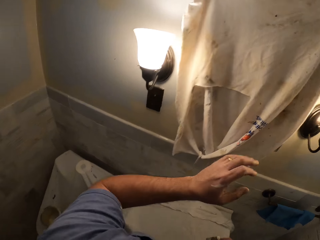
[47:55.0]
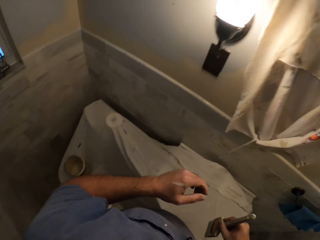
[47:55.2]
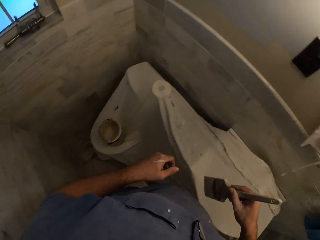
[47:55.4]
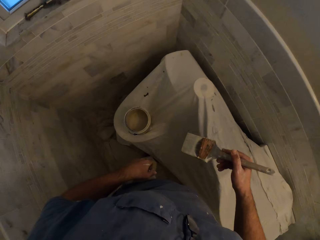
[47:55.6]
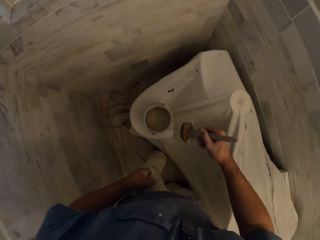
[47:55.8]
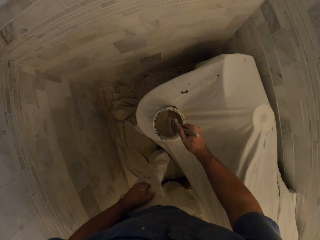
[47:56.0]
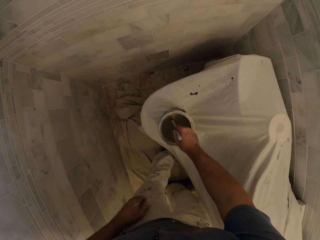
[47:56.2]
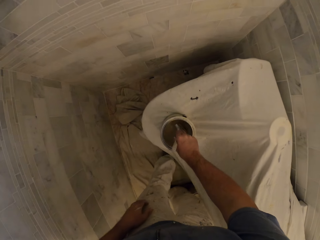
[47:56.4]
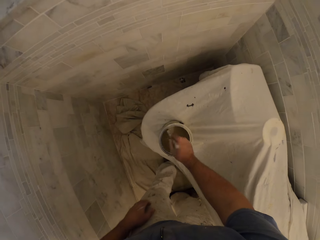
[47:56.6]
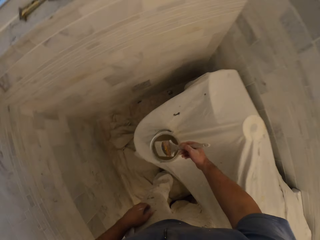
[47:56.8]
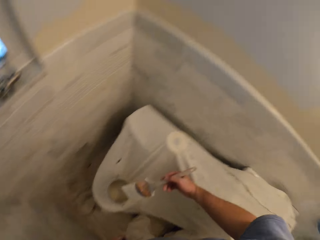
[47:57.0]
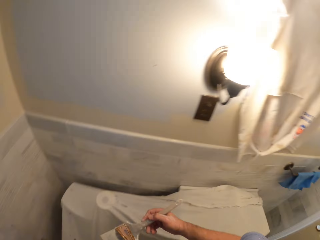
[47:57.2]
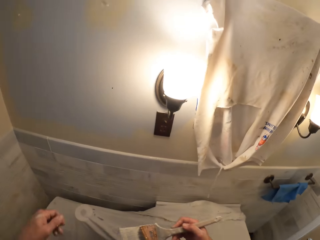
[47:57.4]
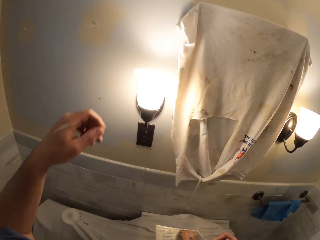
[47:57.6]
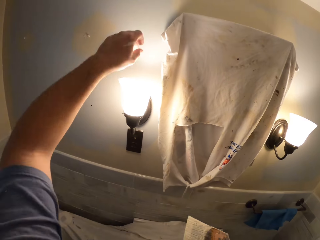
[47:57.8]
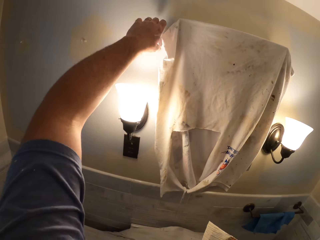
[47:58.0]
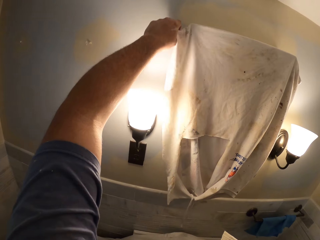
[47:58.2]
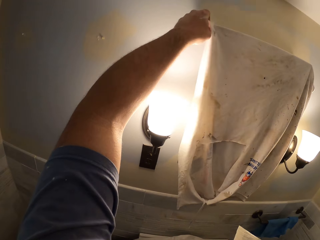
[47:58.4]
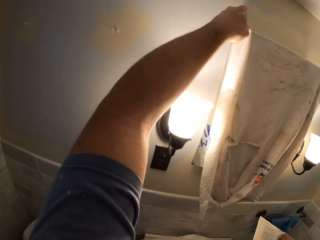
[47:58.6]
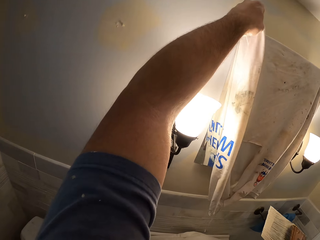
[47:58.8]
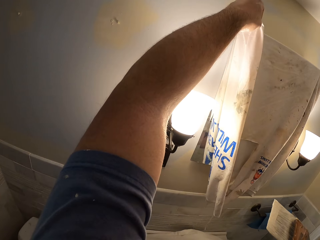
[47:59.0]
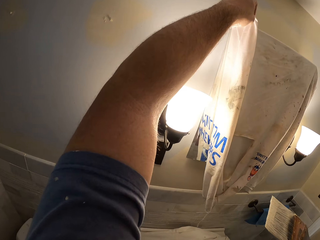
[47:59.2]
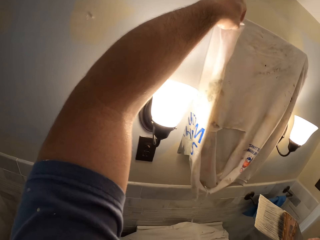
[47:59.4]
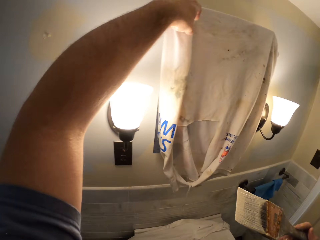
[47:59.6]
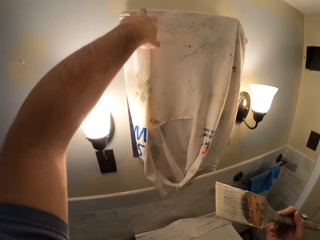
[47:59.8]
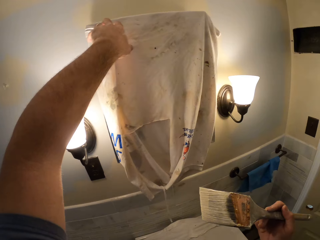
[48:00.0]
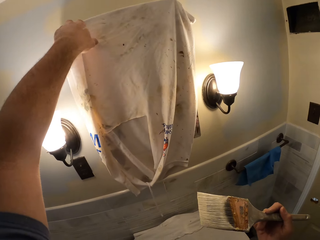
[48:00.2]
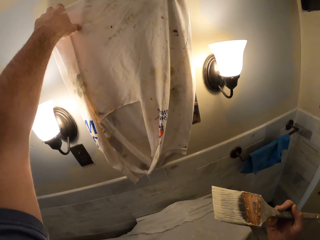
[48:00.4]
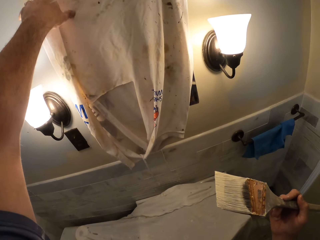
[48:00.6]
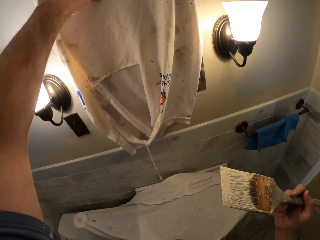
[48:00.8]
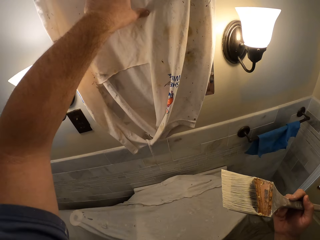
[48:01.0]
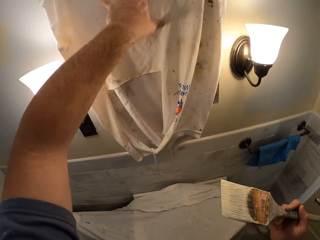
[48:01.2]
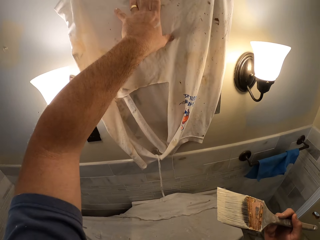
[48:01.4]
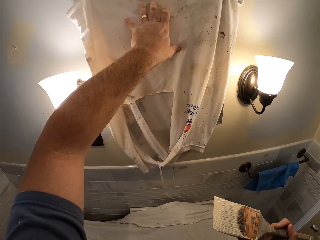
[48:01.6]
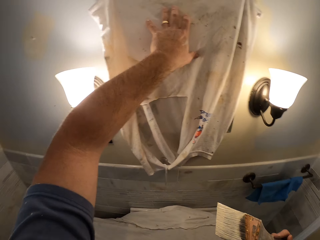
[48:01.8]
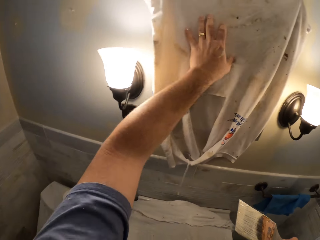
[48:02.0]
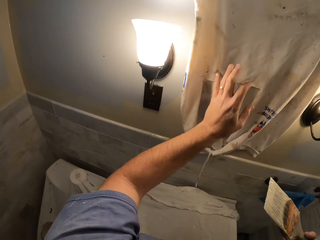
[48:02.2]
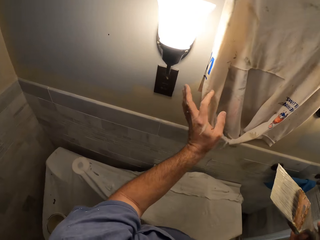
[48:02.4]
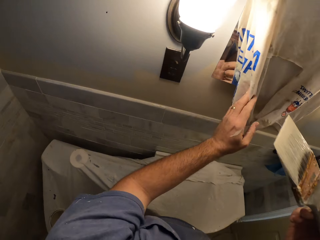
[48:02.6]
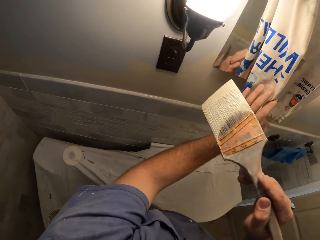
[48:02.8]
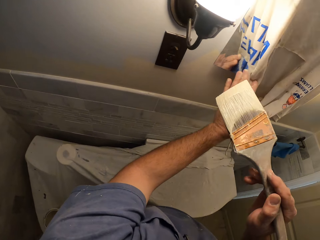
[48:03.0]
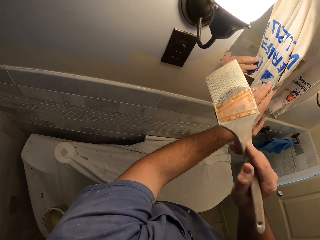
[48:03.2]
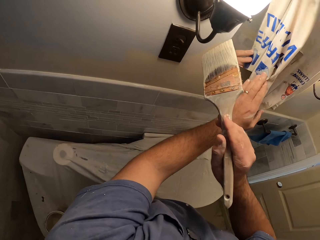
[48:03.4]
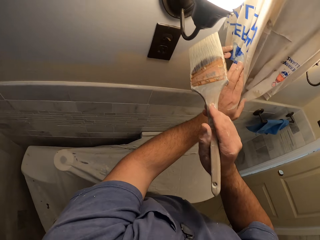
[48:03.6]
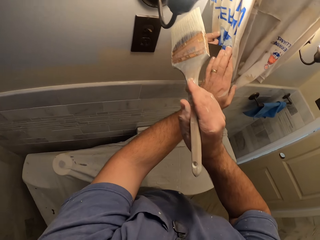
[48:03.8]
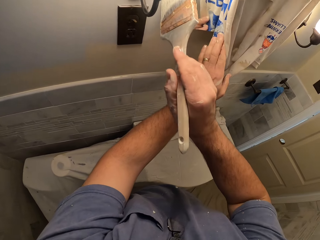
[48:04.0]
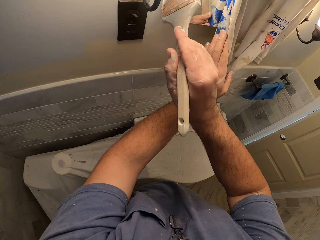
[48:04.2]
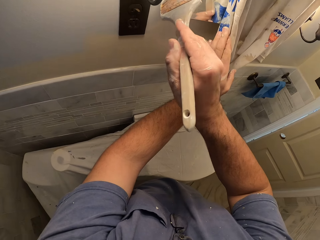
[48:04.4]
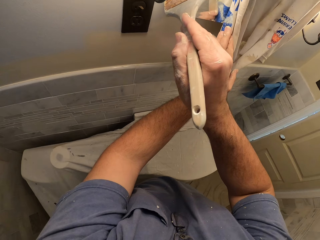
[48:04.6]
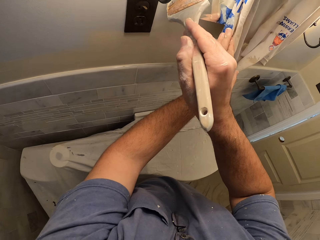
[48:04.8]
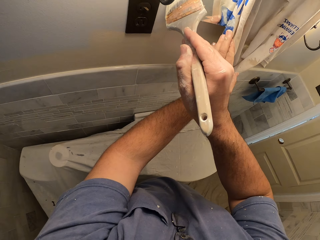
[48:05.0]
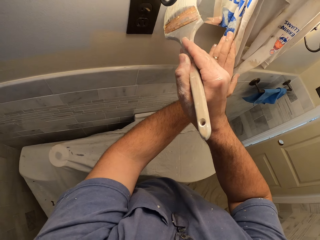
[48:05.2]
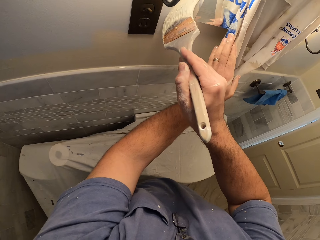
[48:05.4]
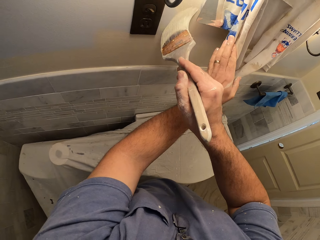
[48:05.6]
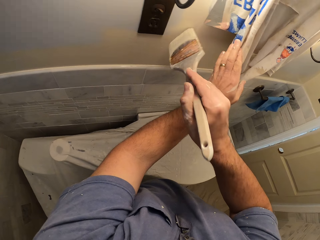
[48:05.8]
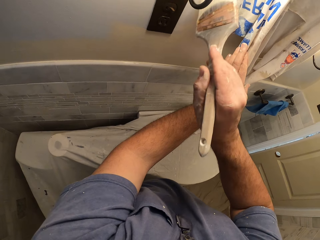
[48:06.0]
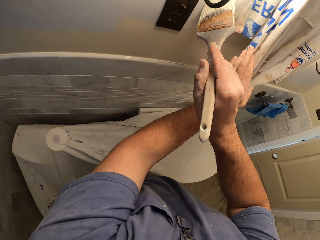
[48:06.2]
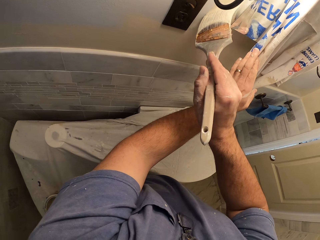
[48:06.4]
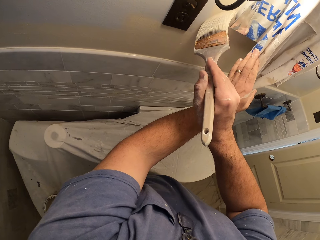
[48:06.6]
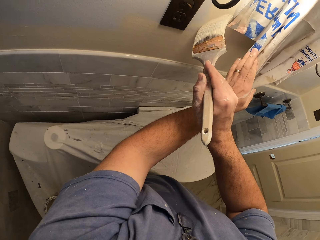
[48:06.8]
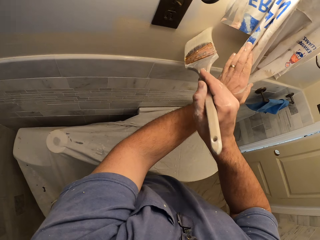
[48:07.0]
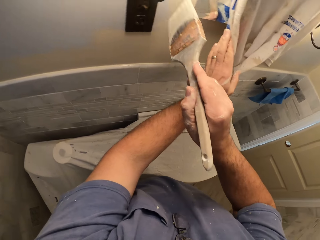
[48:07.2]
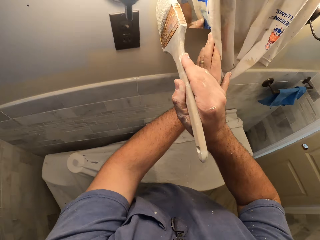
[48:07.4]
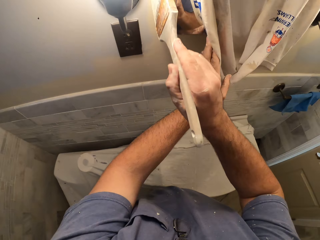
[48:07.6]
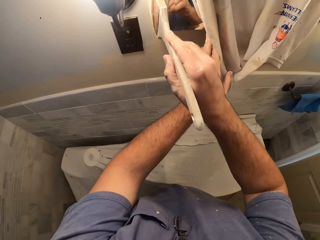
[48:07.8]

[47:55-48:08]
The camera wearer inserts the paint brush into the paint container. He removes the paint brush from the paint container. He holds the hanged garment with his left hand. He touches a rag on the wall mounted cabinet. He paints around the wall mounted cabinet and the lamp shade with the paint brush.

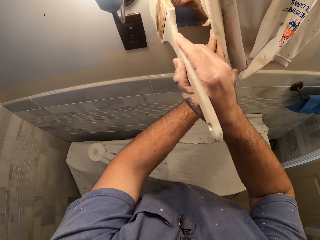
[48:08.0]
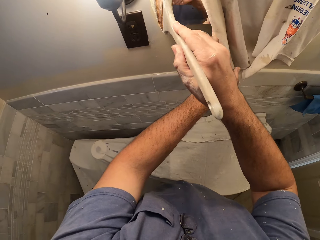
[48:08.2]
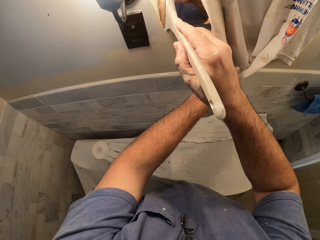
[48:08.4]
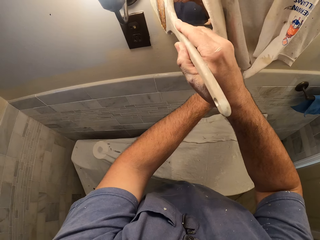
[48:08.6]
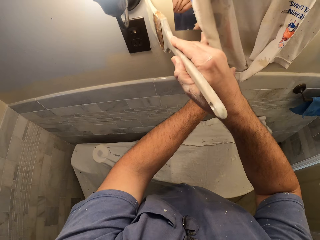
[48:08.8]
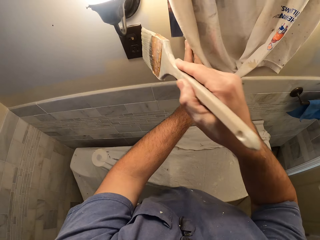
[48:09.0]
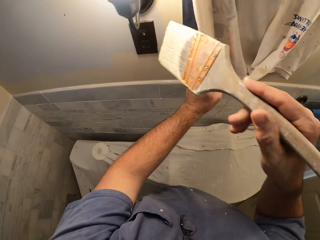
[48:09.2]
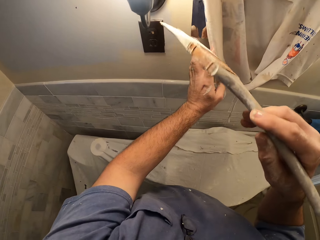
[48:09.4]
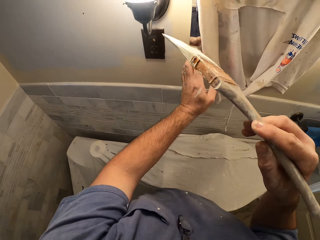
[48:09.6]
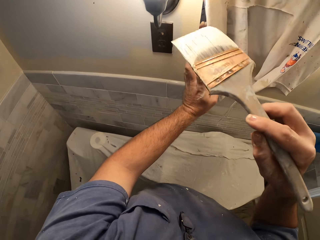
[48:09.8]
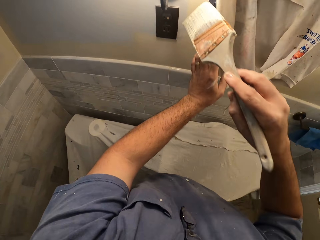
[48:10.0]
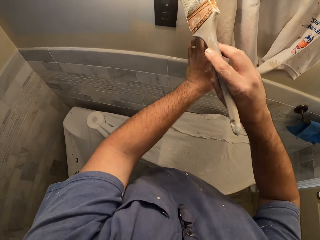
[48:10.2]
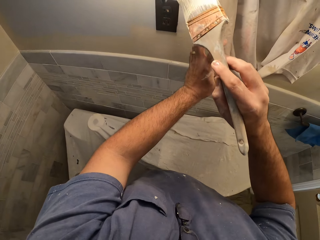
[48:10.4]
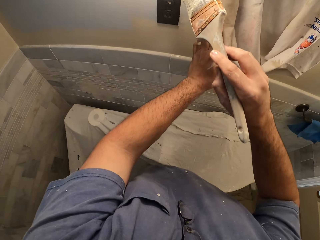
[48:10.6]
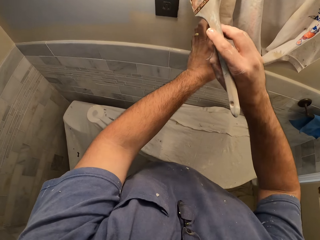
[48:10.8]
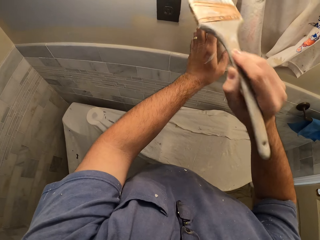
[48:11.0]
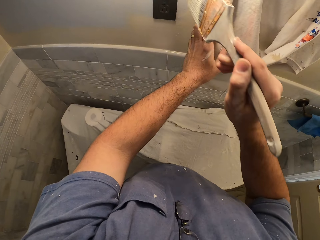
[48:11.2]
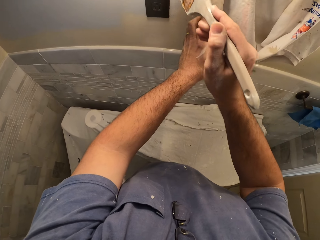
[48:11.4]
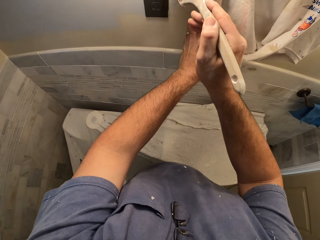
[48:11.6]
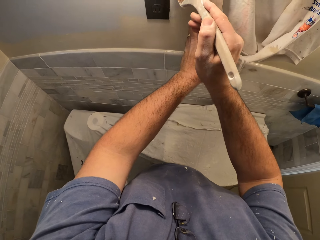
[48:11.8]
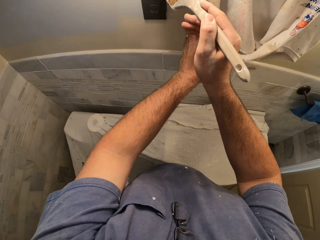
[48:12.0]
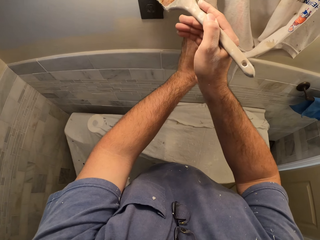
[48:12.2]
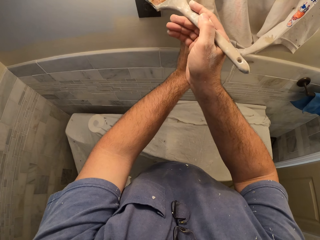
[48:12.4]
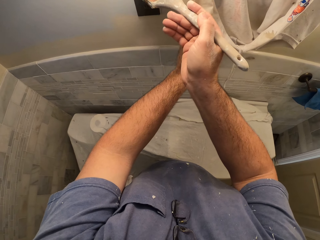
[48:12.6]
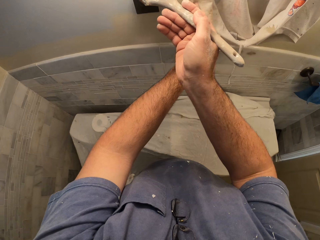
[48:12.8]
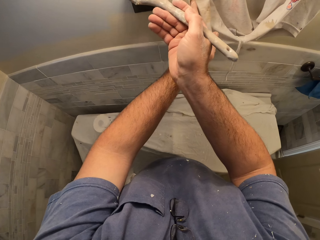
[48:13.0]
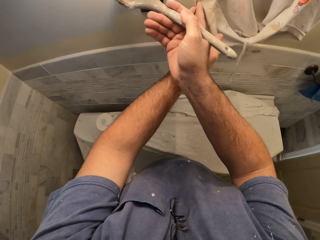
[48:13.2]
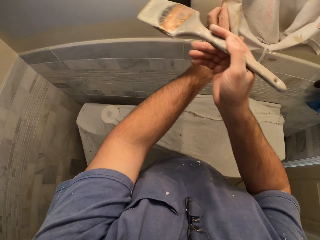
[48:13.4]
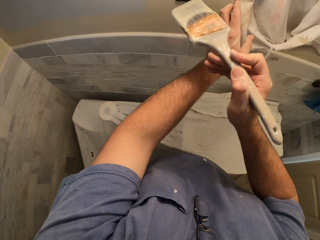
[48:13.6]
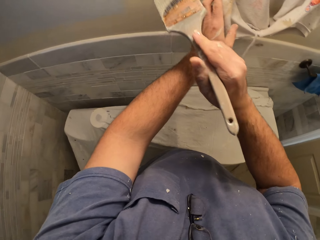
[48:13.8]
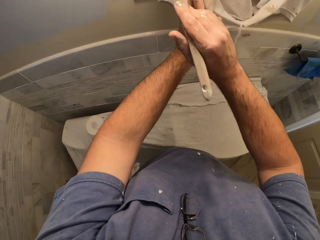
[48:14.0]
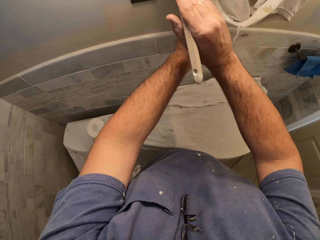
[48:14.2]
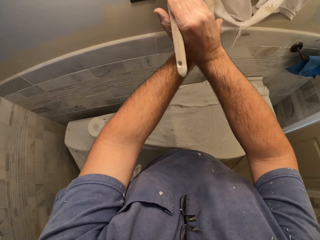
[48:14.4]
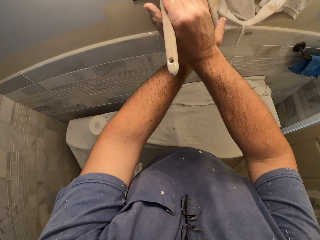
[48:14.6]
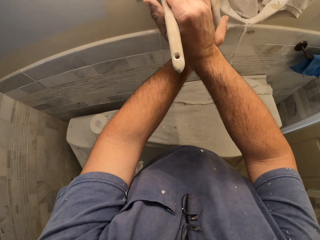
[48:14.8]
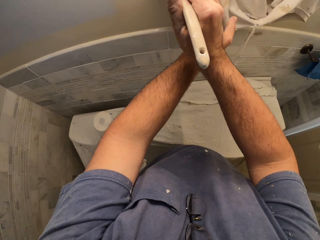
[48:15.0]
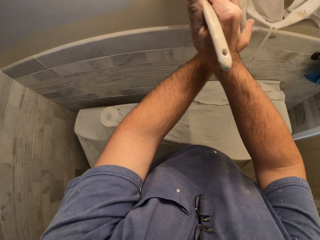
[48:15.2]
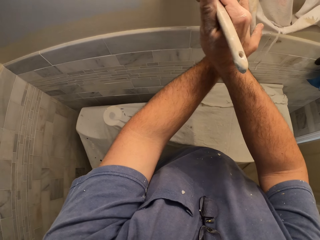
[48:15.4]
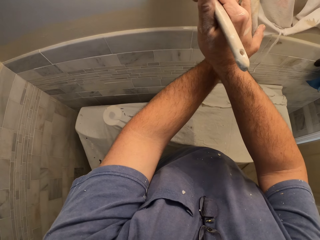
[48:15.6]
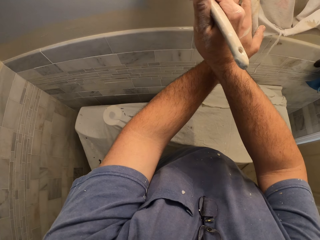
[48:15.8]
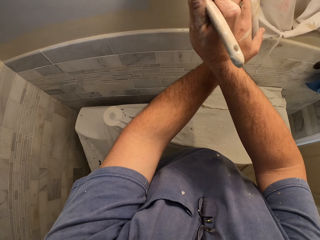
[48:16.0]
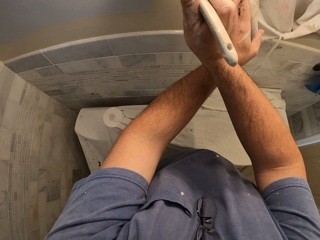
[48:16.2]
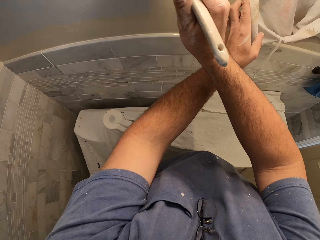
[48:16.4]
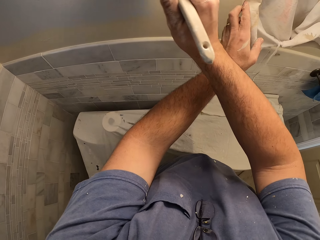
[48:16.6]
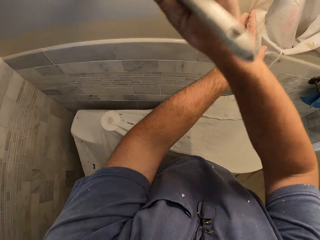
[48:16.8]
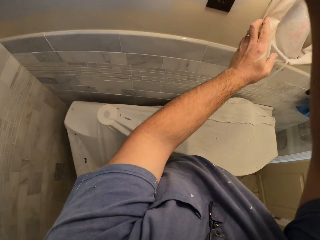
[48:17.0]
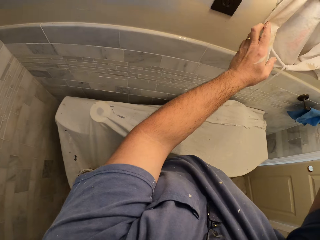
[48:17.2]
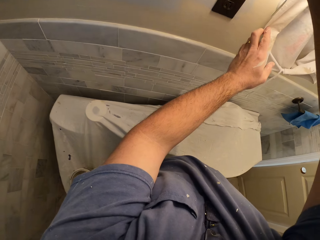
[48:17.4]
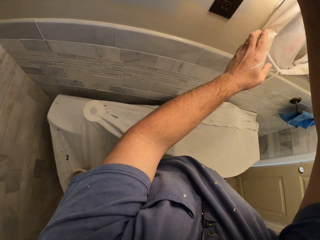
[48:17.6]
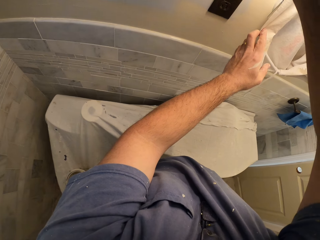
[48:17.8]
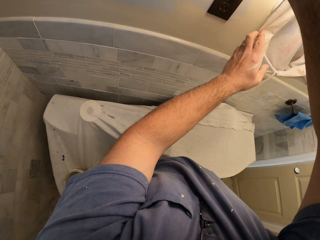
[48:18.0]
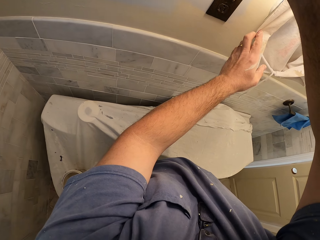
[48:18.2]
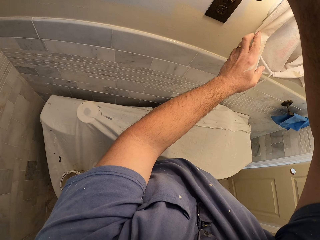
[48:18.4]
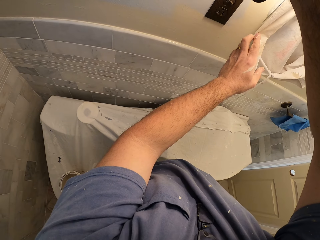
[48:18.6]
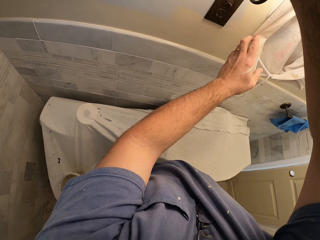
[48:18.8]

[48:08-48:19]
The camera wearer turns a paint brush. They paint the wall. They turn the paint brush. They paint the wall.
